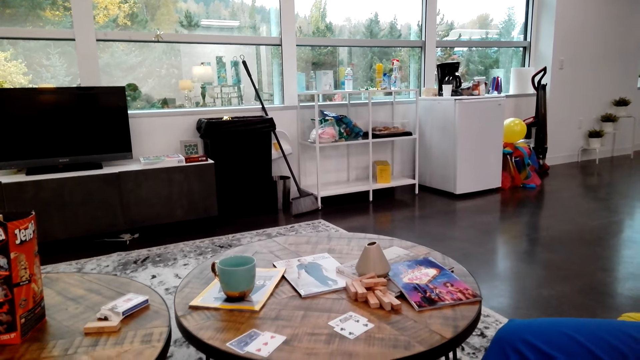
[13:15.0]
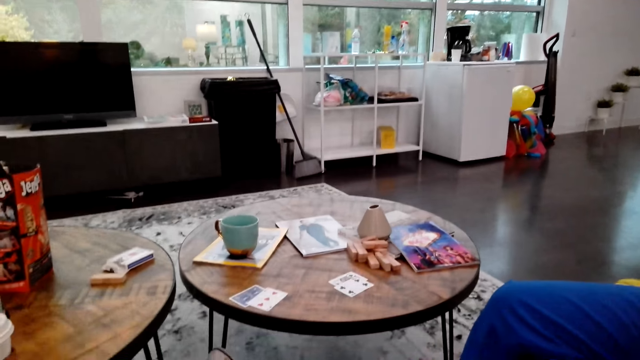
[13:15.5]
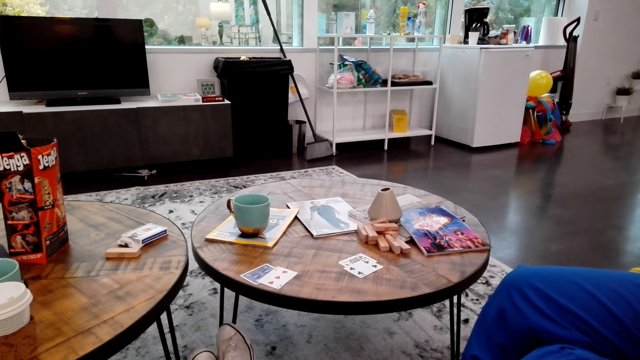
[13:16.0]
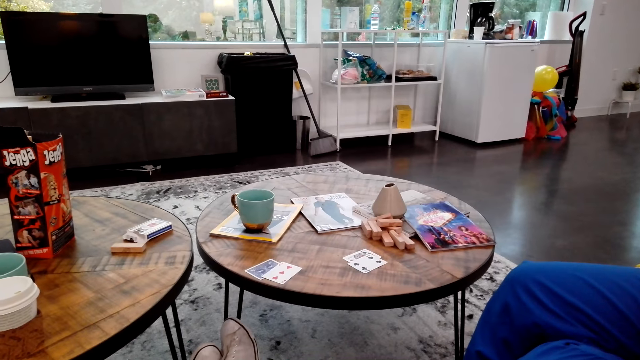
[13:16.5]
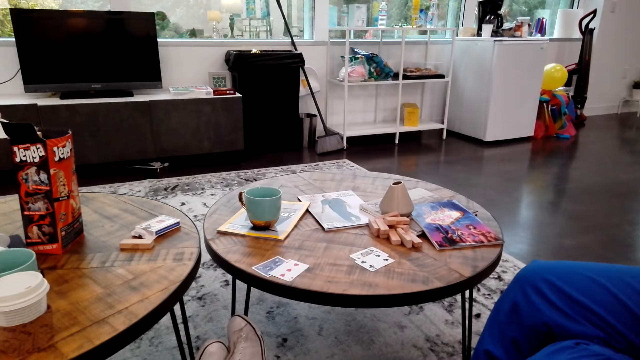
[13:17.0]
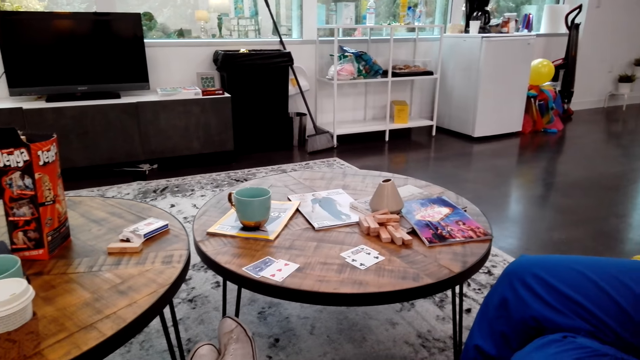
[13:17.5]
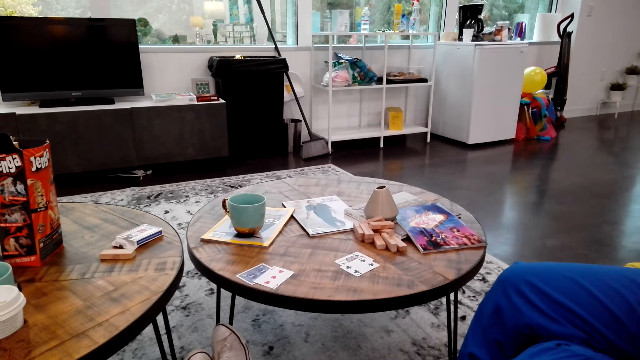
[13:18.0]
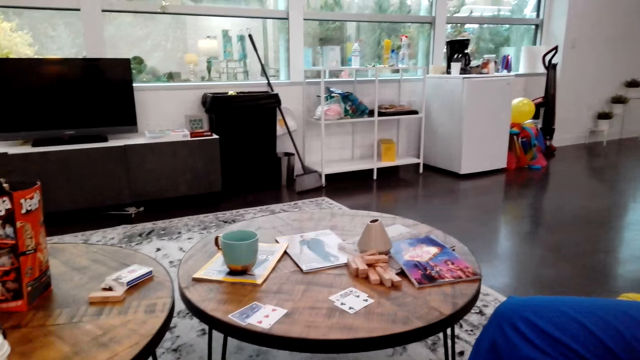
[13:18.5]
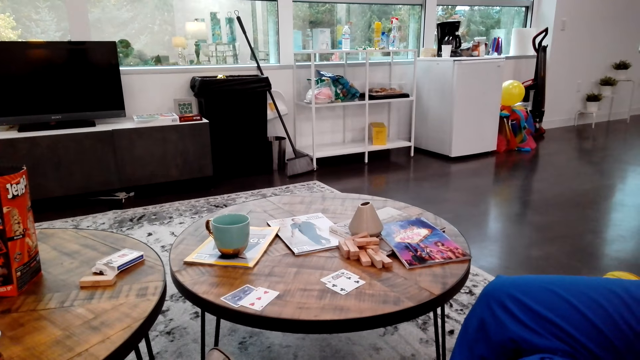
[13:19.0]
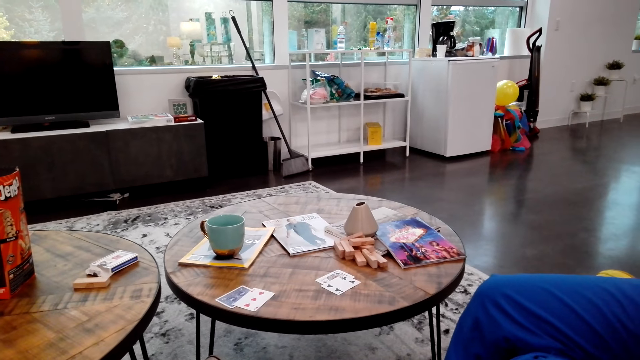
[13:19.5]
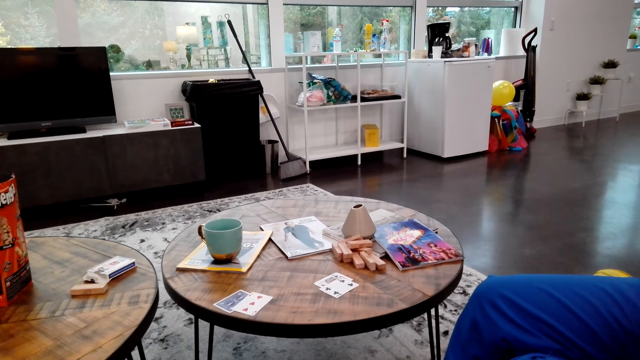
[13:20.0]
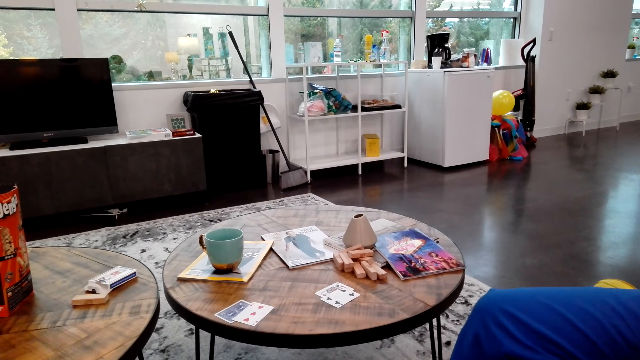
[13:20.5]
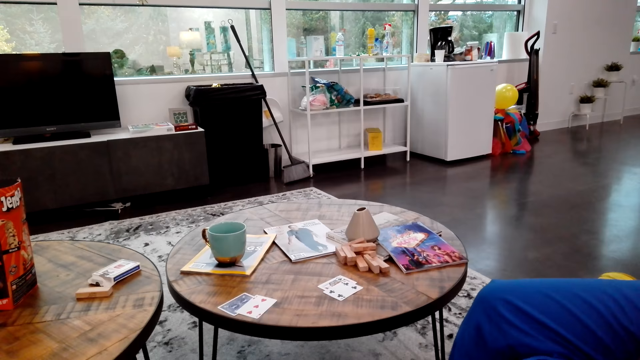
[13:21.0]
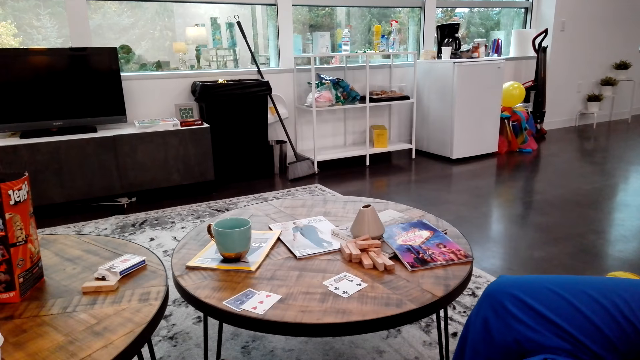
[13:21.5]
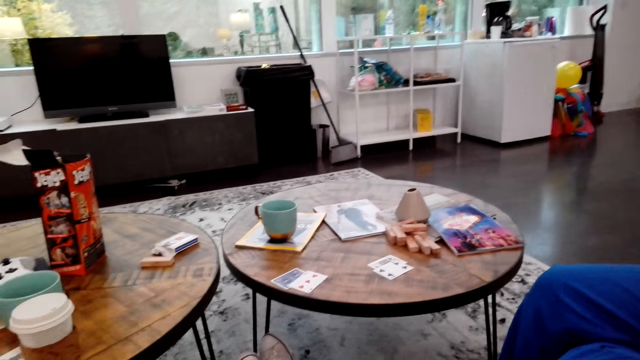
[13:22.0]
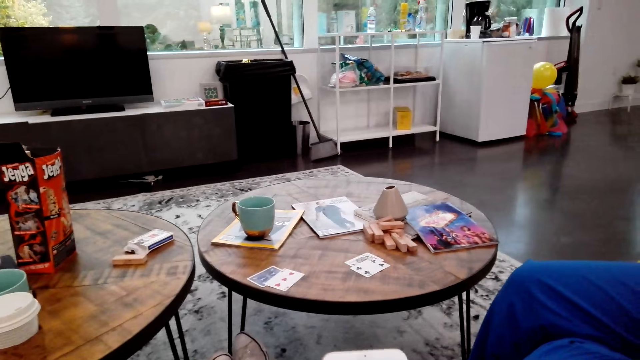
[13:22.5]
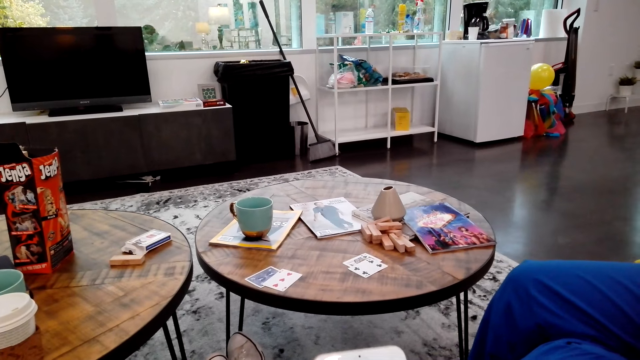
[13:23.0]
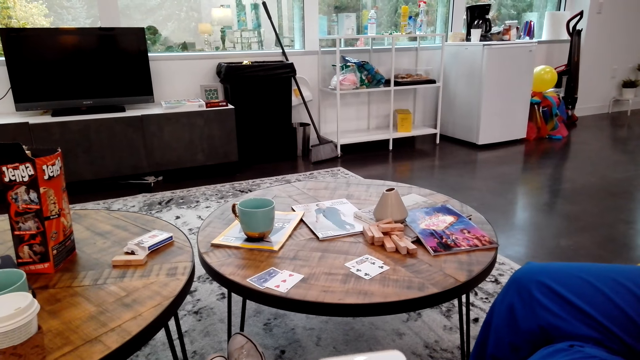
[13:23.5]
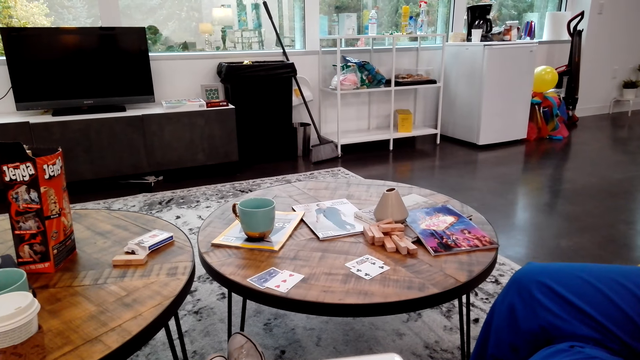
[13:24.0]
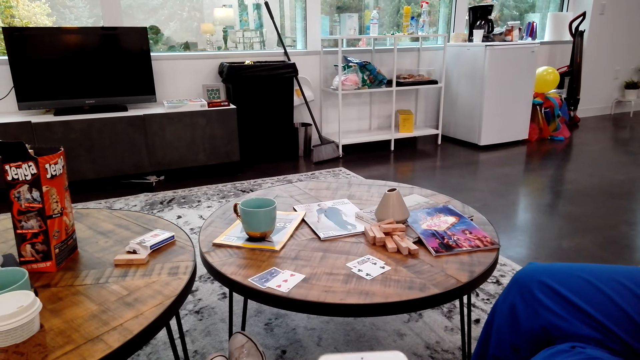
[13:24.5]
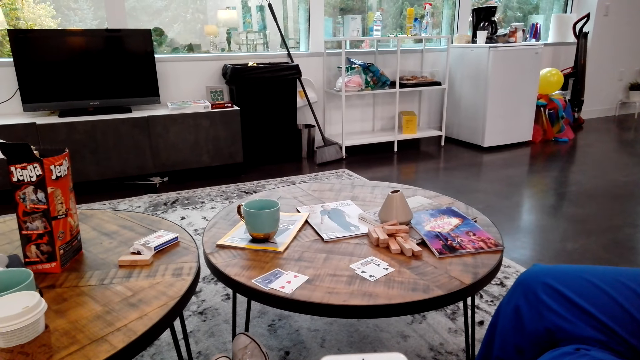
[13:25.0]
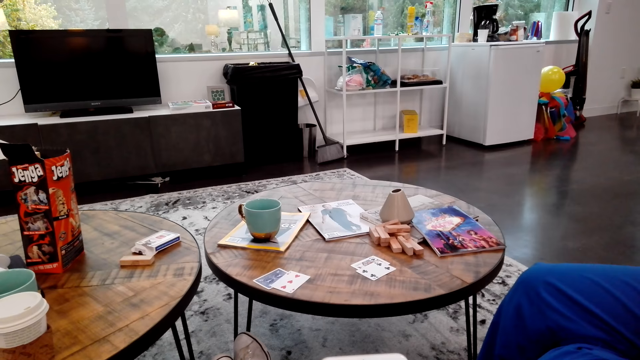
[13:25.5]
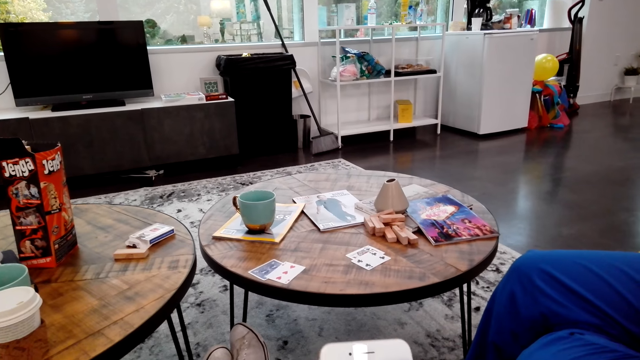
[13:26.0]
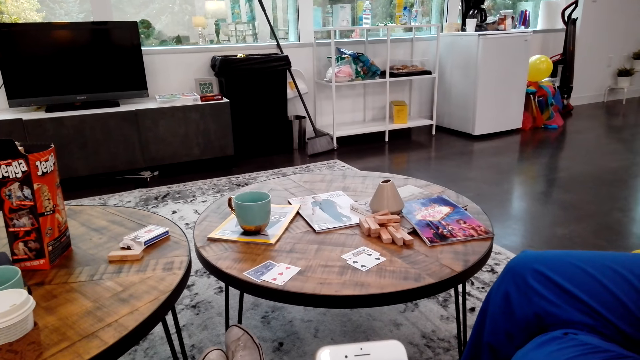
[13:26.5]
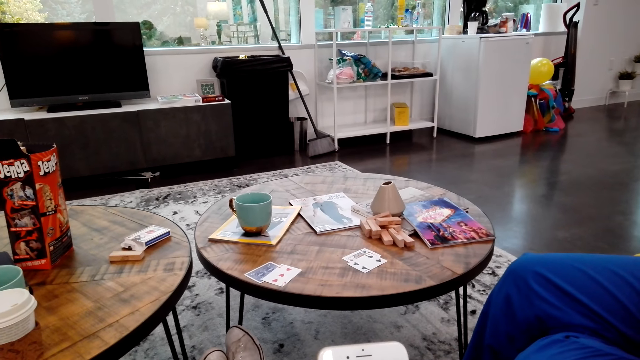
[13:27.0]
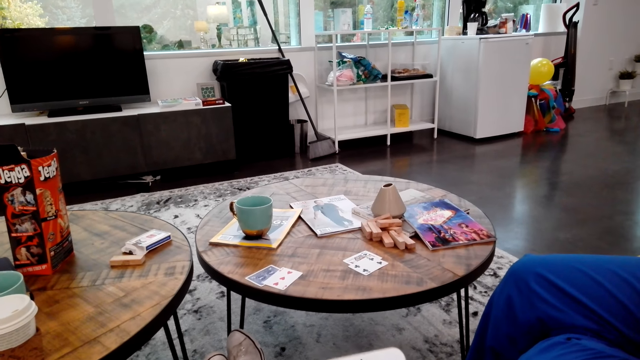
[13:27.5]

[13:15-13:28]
The camera wearer uses his phone.

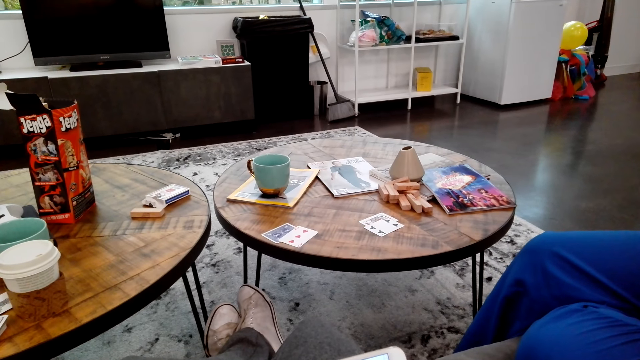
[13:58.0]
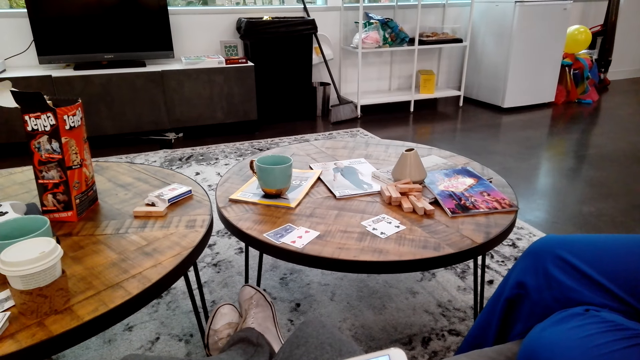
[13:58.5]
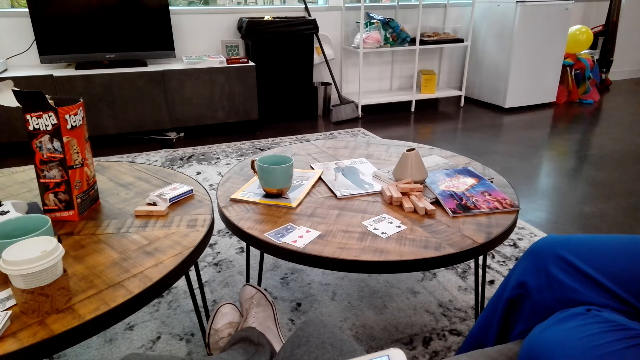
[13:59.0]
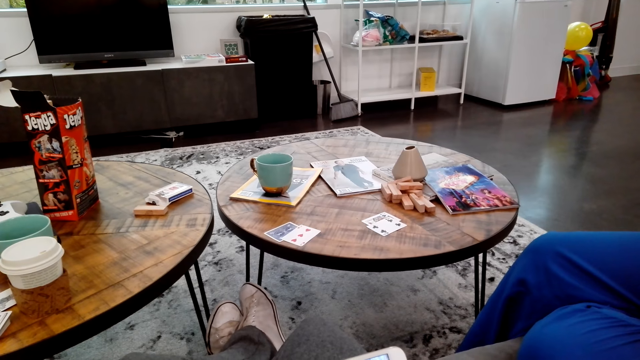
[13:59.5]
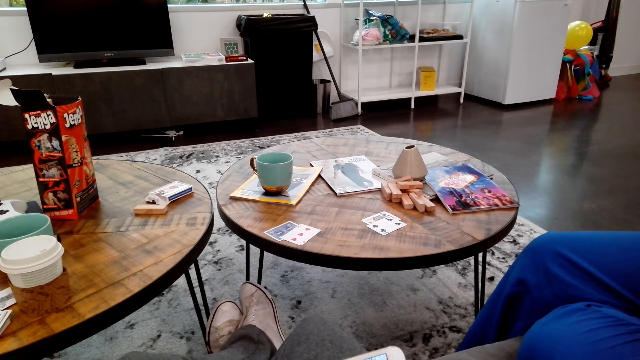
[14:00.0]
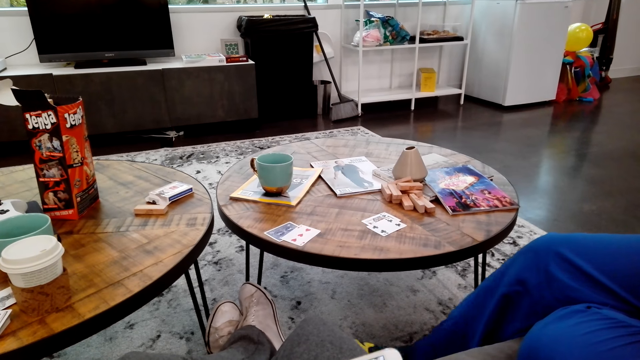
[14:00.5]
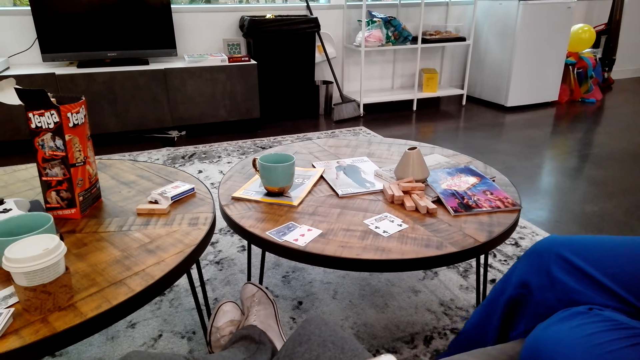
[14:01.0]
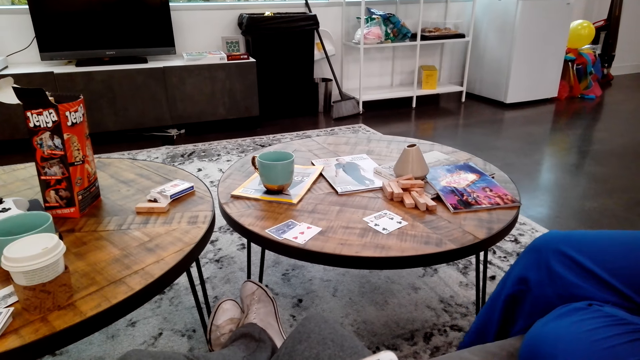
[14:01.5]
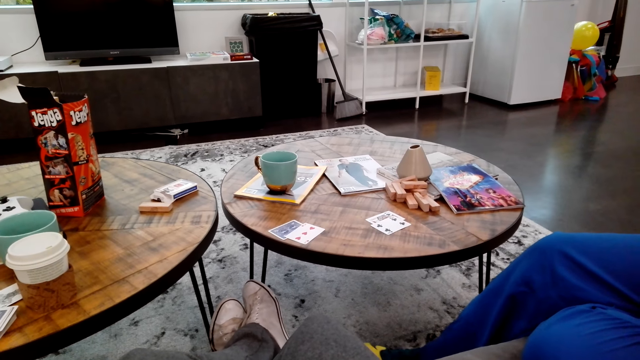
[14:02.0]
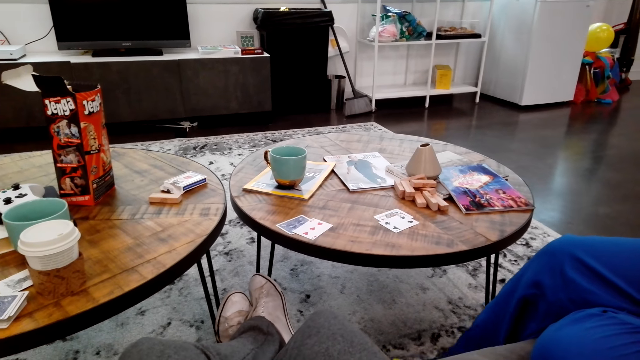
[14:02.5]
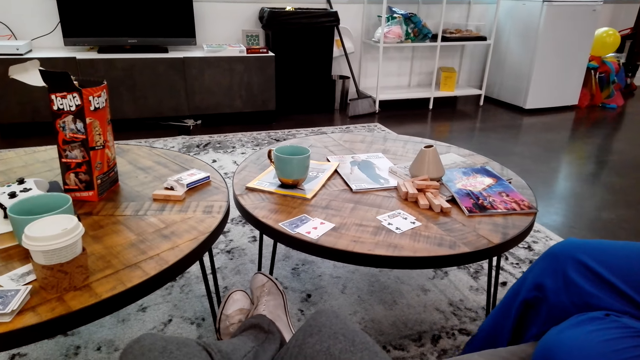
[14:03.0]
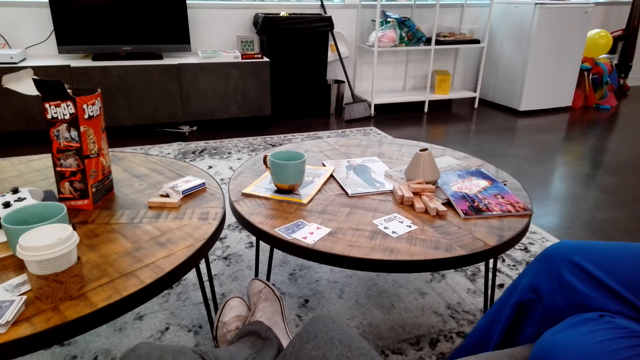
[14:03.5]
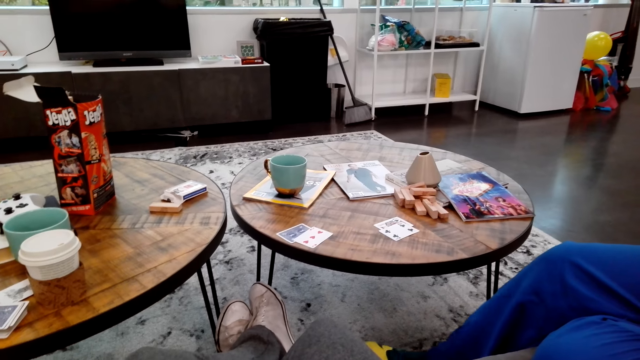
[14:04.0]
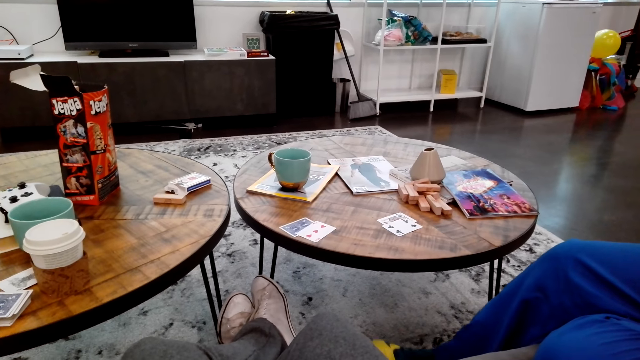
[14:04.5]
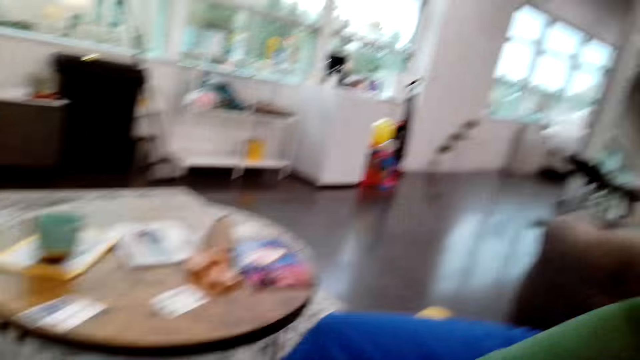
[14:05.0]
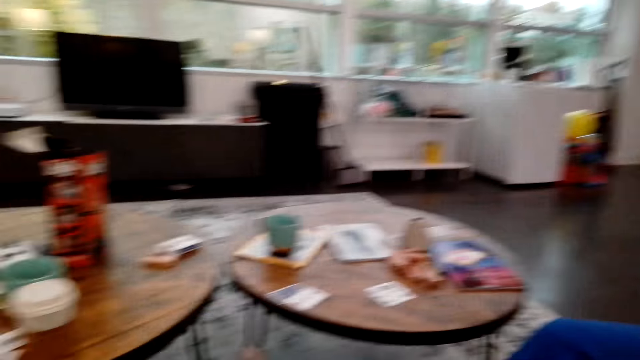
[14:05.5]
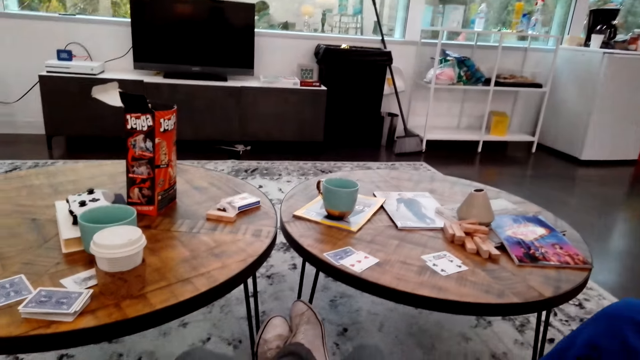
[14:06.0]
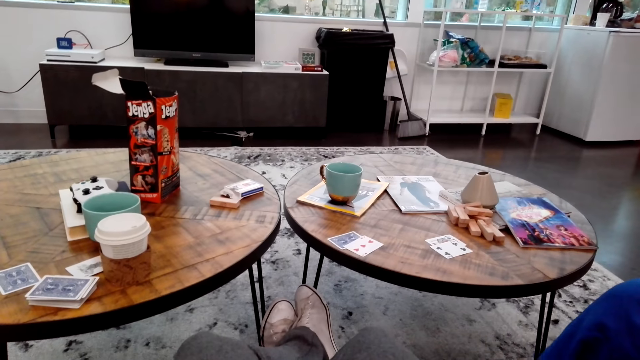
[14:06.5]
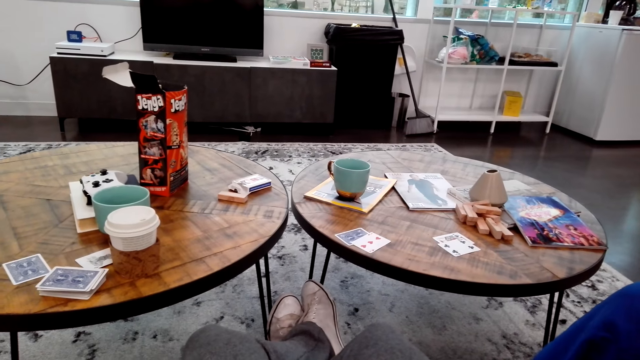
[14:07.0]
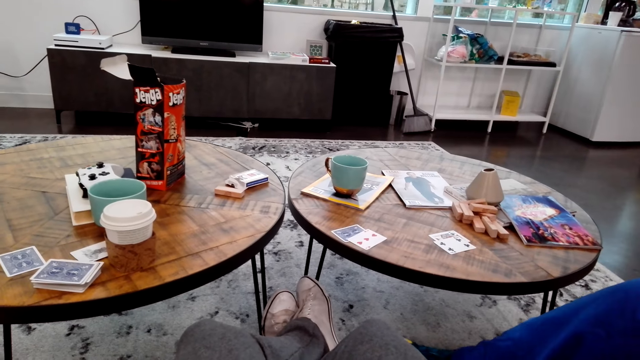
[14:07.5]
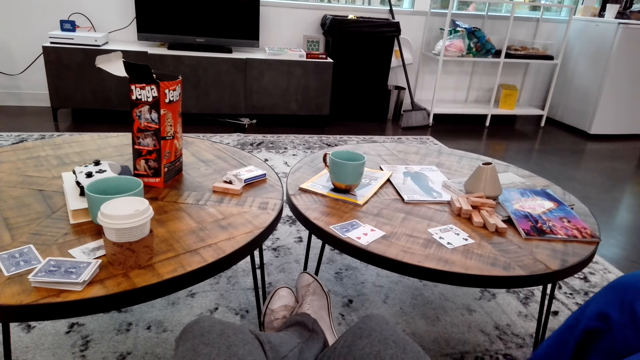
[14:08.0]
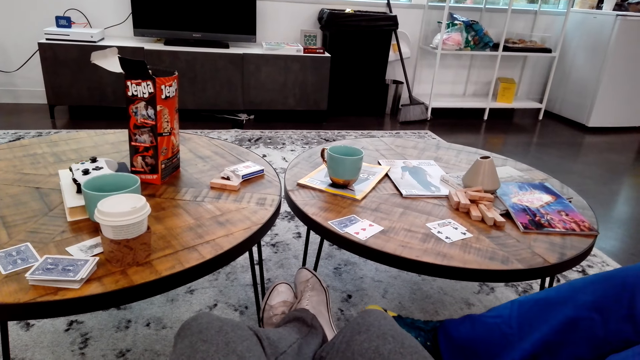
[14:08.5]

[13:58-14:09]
The camera wearer giggles. They look around.
